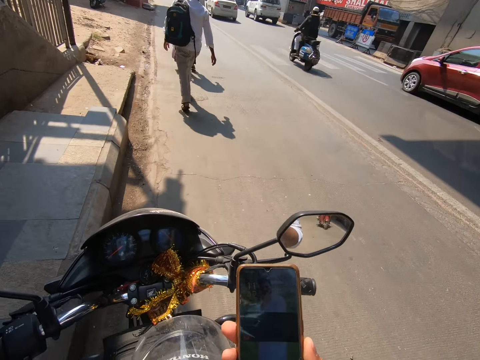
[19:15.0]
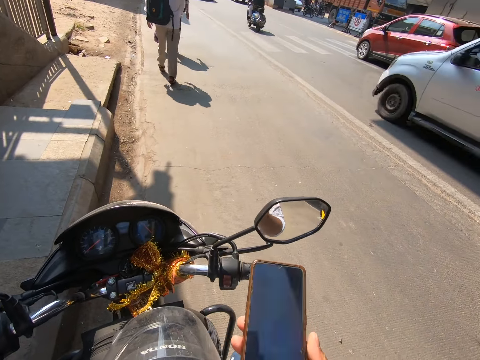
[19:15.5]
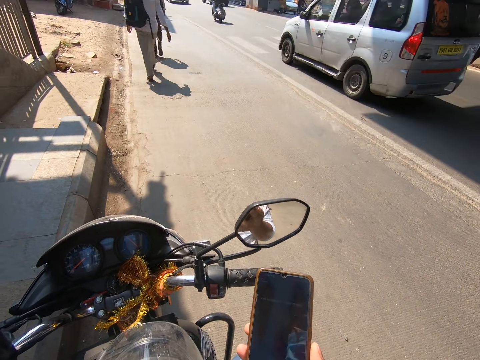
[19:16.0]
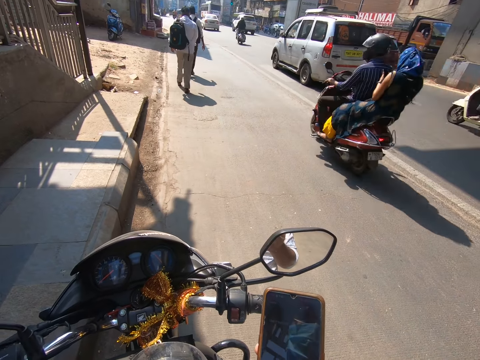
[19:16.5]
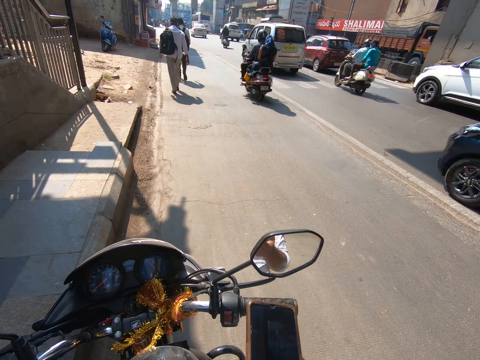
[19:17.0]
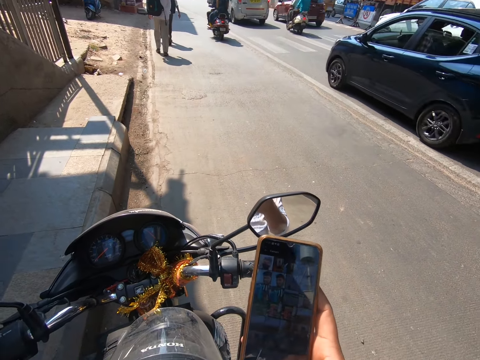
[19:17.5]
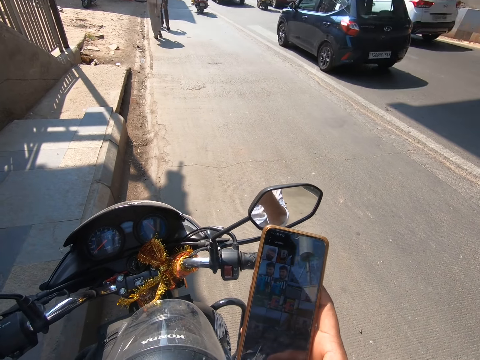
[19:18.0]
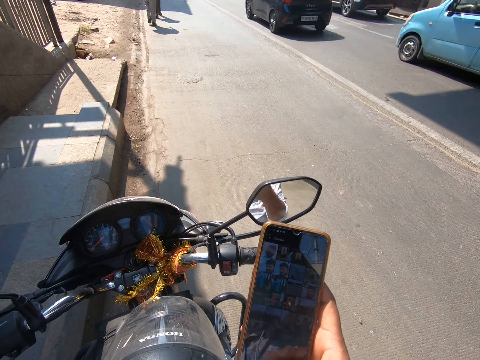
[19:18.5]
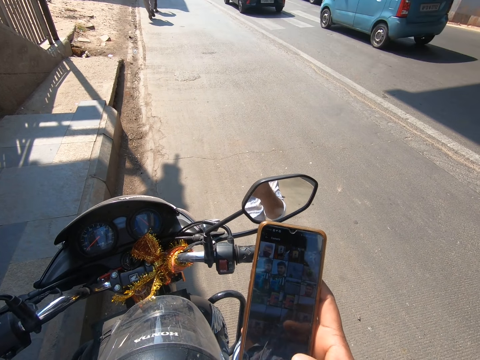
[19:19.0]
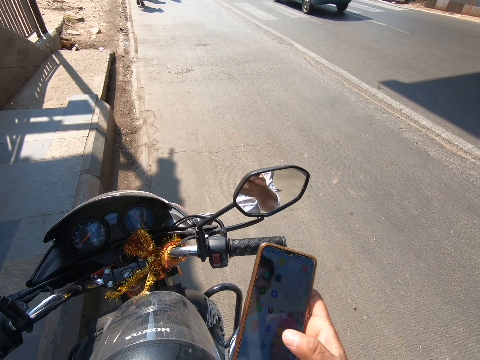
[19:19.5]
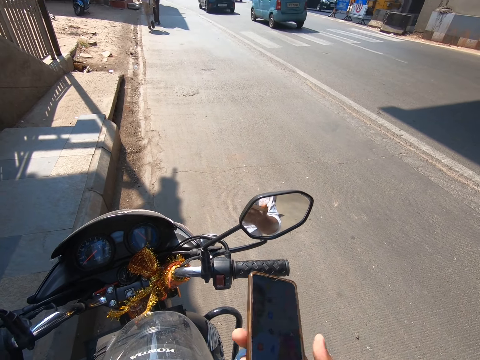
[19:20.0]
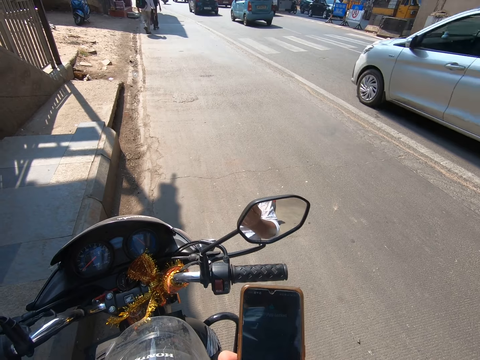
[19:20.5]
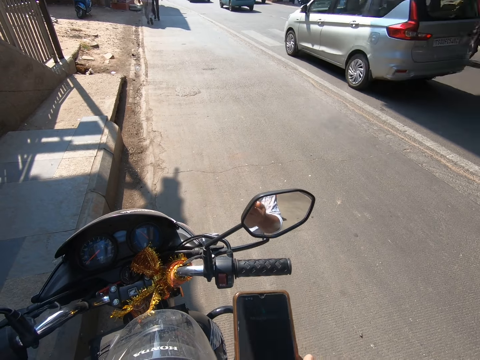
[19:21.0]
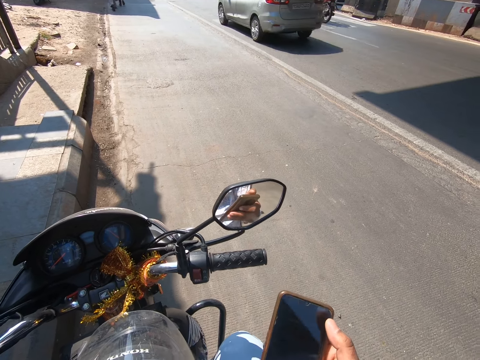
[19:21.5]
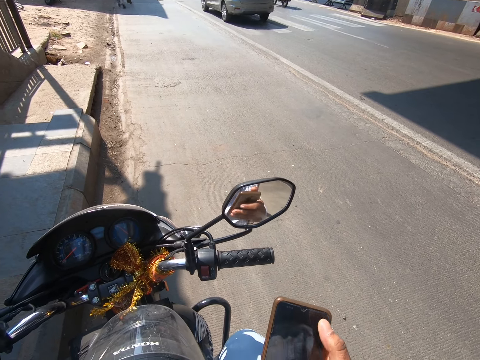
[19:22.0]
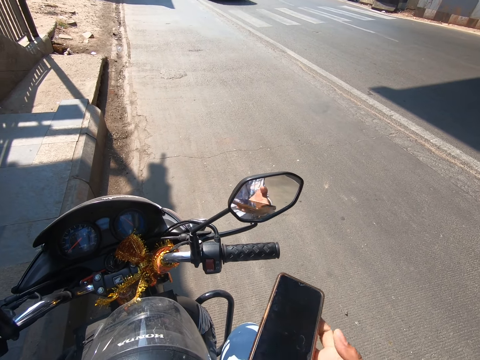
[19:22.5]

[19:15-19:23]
The camera wearer holds a phone with his right hand. He scrolls on the cellphone. He operates the phone with his right hand.

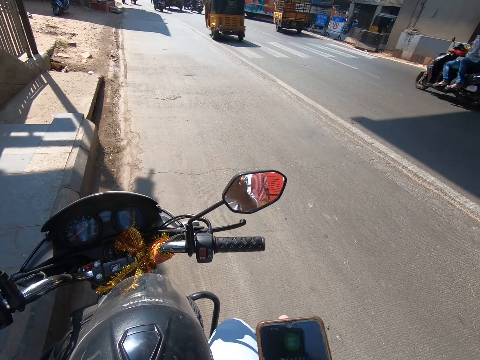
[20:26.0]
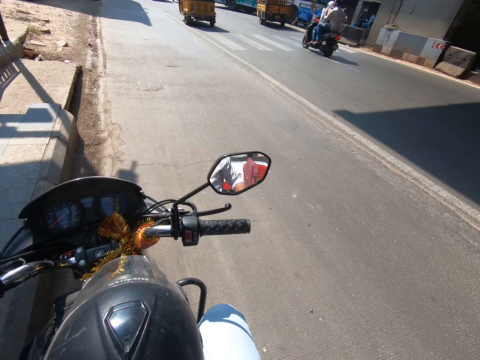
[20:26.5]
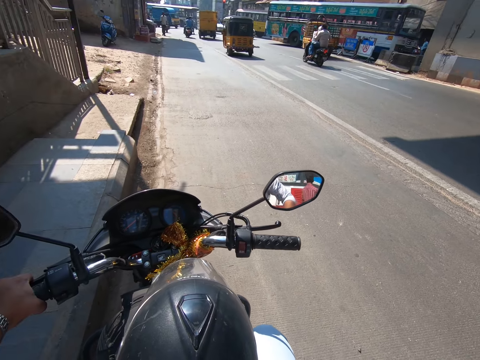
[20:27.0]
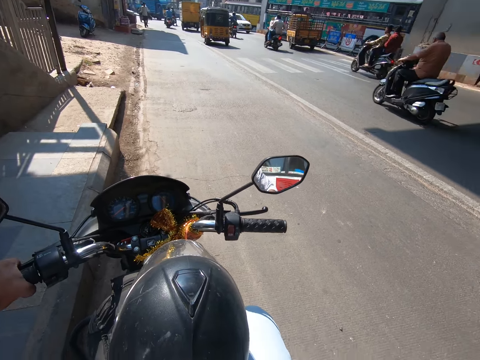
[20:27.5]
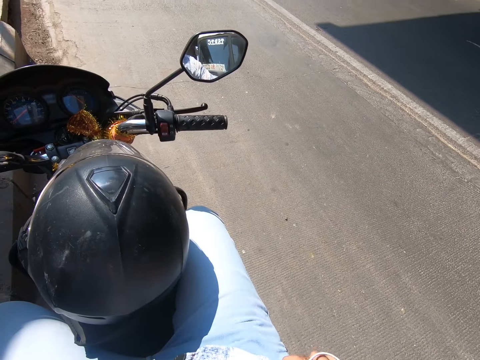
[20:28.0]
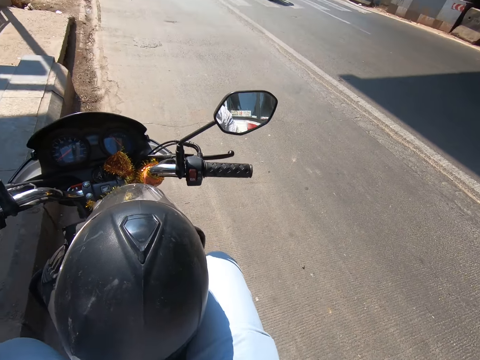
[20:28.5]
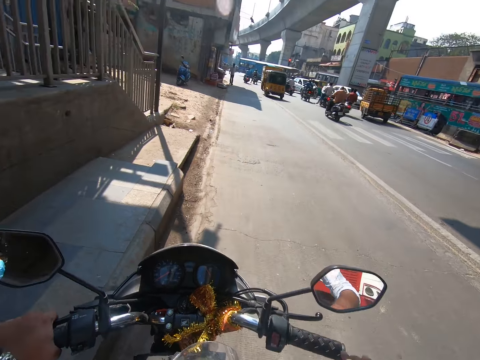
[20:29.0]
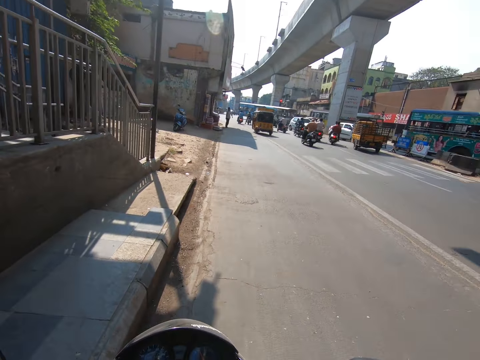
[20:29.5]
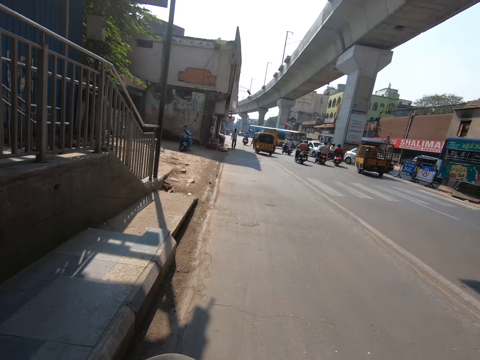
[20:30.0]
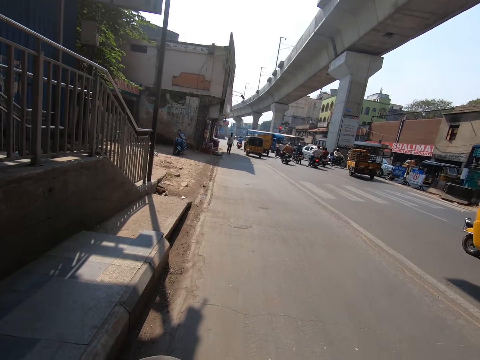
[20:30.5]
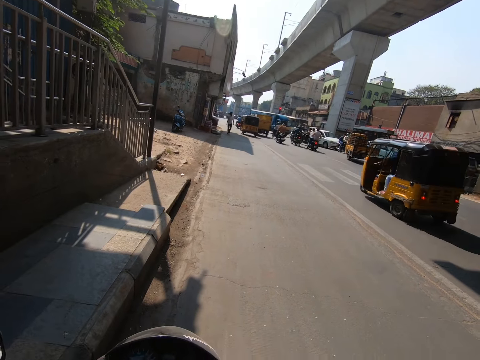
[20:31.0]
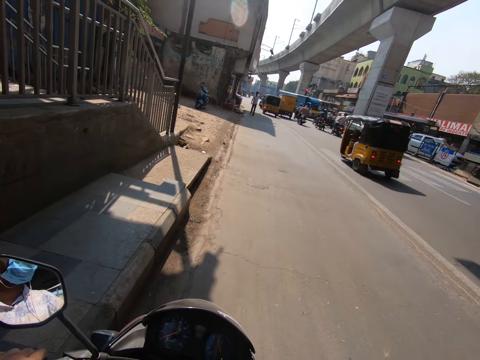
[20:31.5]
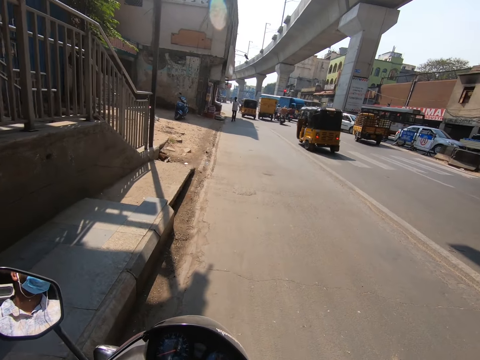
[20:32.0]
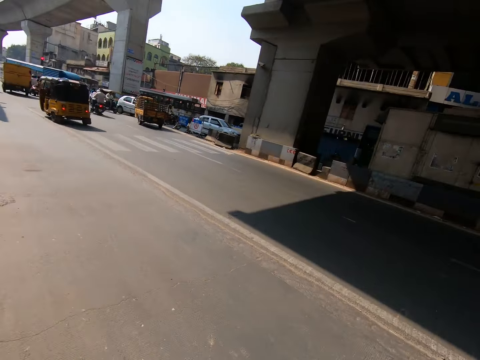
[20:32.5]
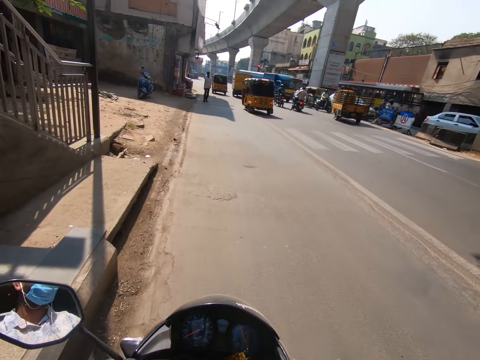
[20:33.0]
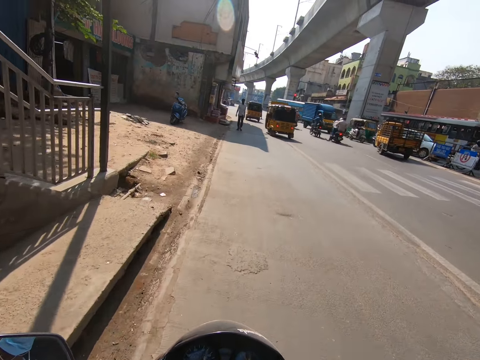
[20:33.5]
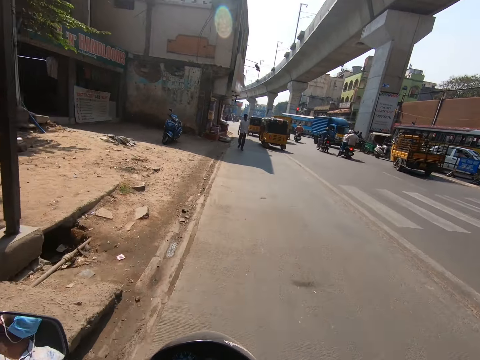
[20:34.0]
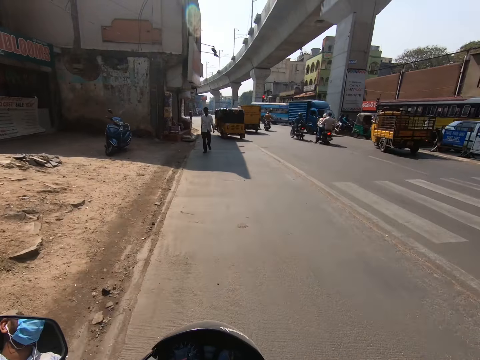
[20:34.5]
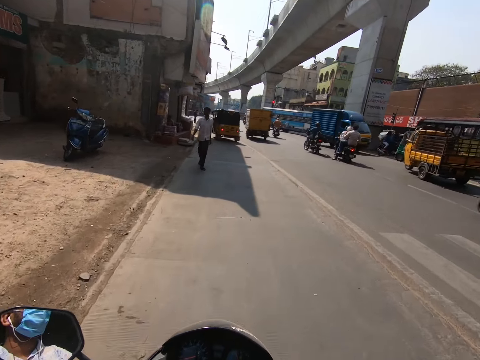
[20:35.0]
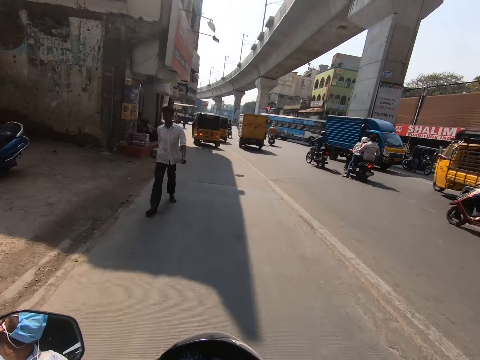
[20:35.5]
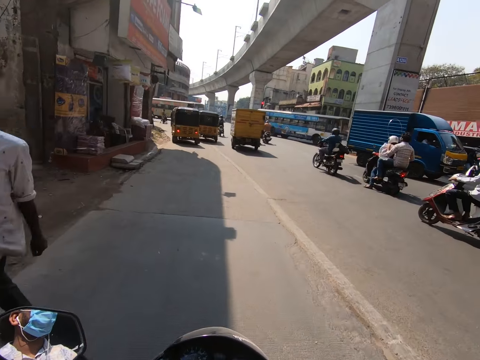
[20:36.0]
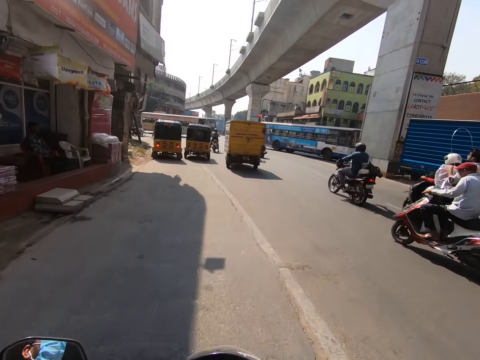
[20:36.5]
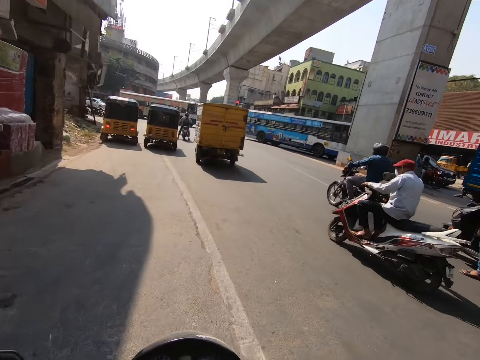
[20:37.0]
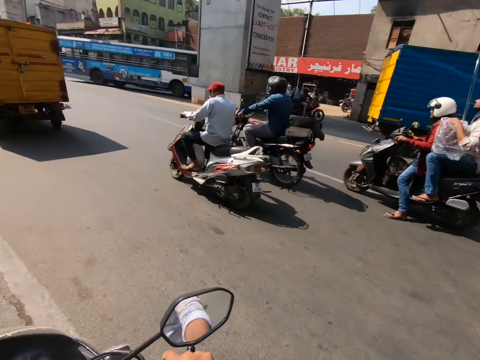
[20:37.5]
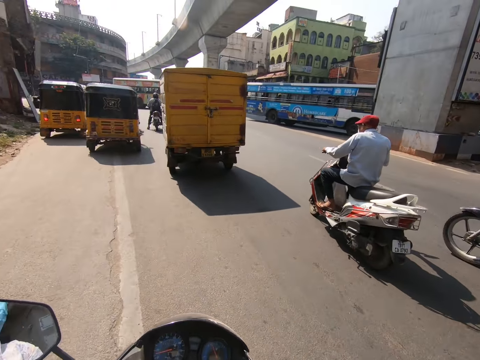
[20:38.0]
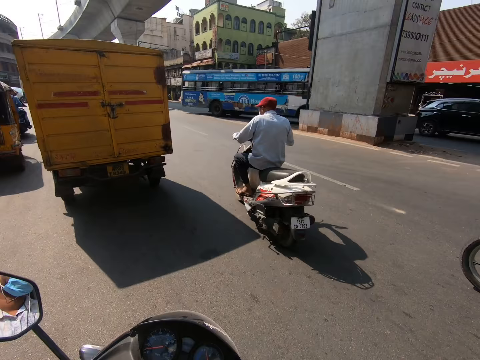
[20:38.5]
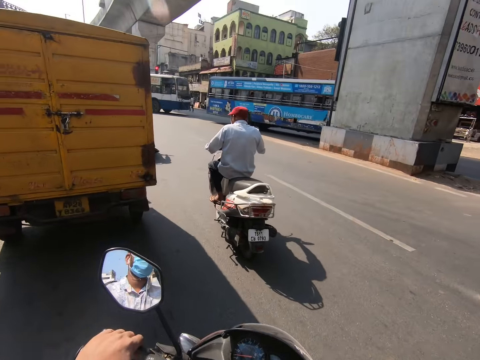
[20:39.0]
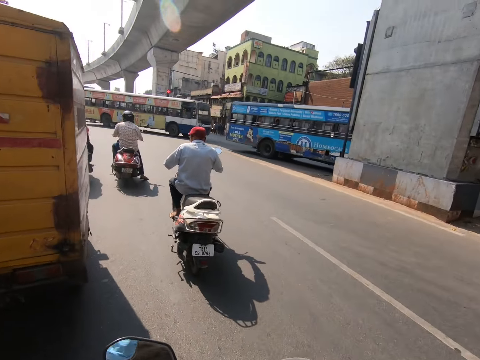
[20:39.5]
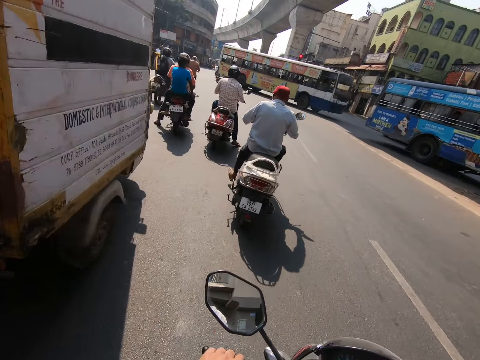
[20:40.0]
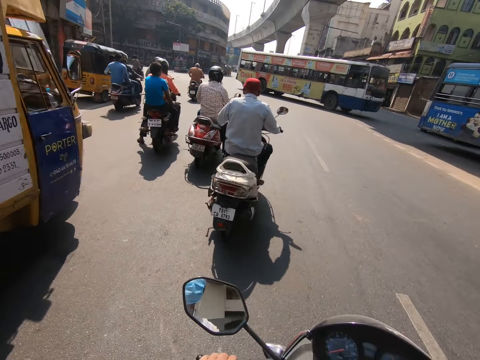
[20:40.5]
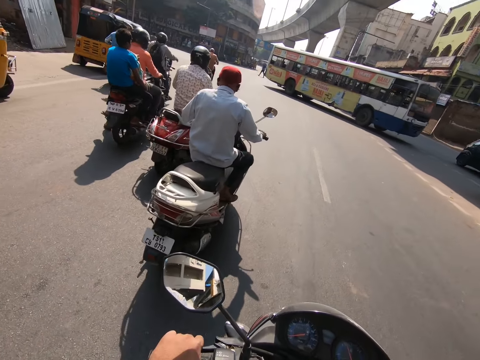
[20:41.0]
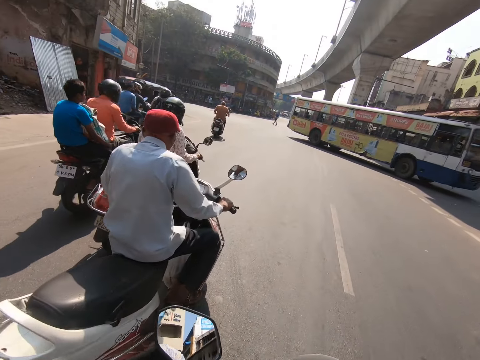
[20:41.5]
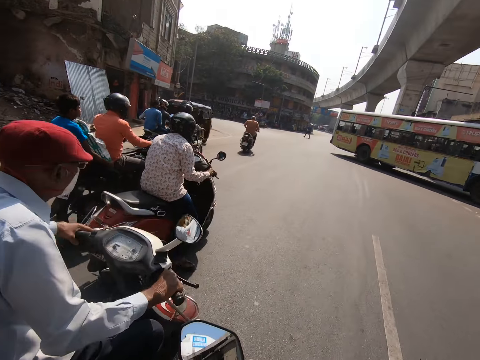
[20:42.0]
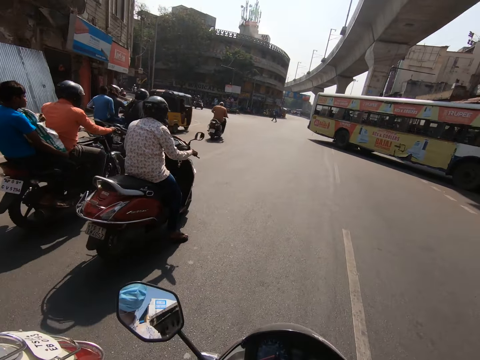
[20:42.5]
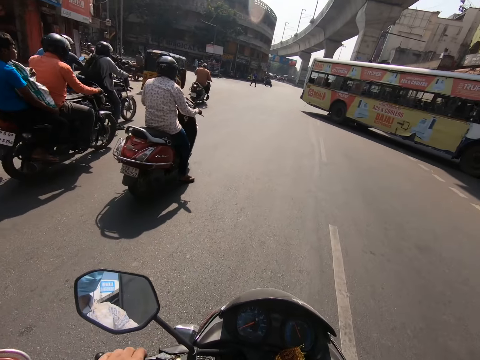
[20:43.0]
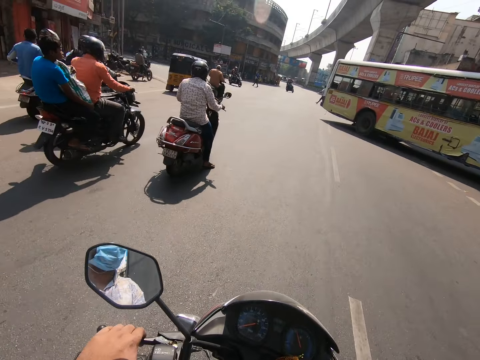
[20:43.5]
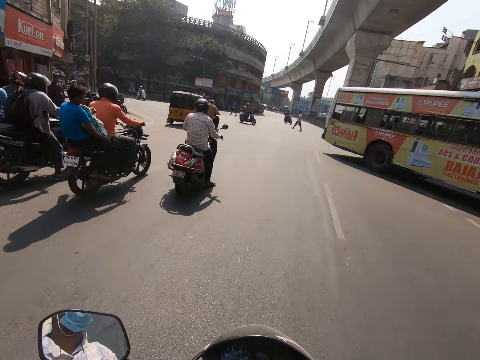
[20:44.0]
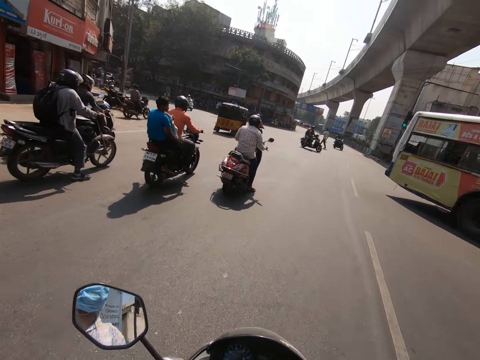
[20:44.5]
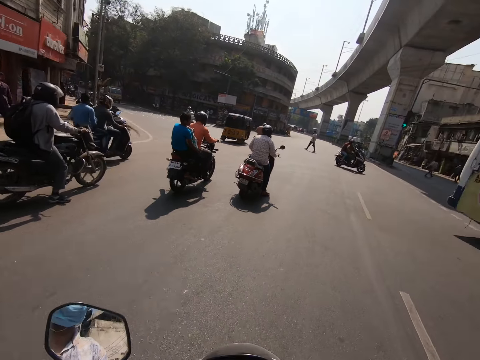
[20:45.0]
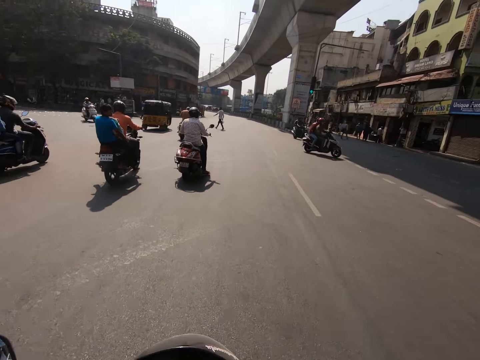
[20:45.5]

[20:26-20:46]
The camera wearer keeps the phone in his pocket with his right hand. He starts the motorbike. He rides the motorcycle with both hands on the road. He converses with a man over the phone. He interacts. He drives the motorbike on the road.
